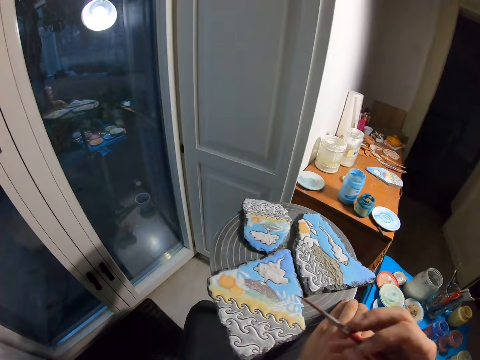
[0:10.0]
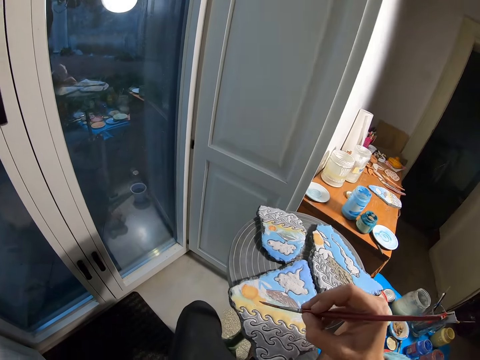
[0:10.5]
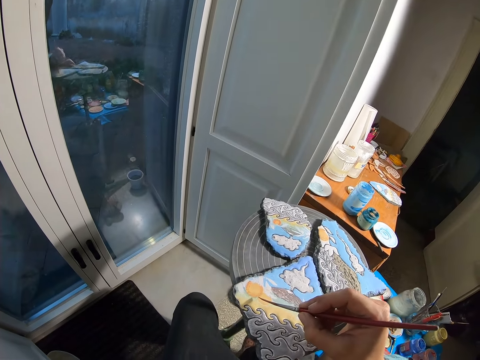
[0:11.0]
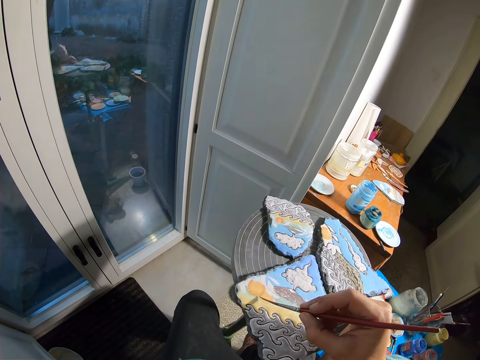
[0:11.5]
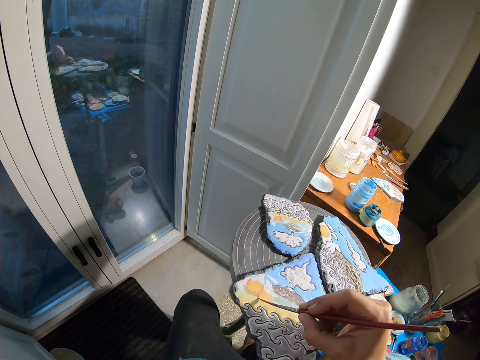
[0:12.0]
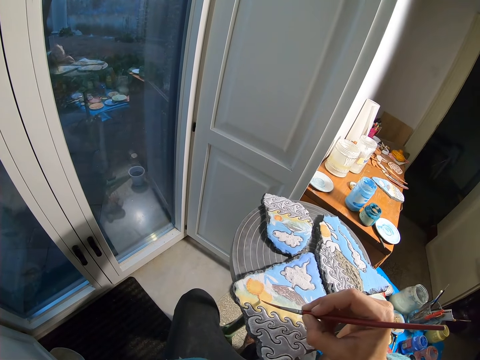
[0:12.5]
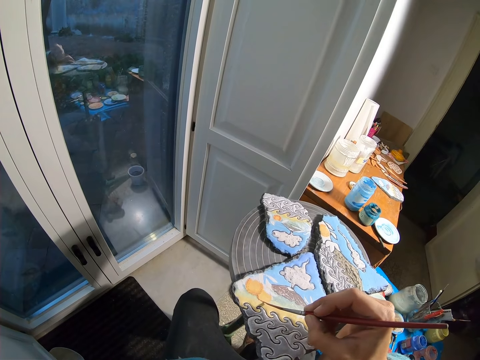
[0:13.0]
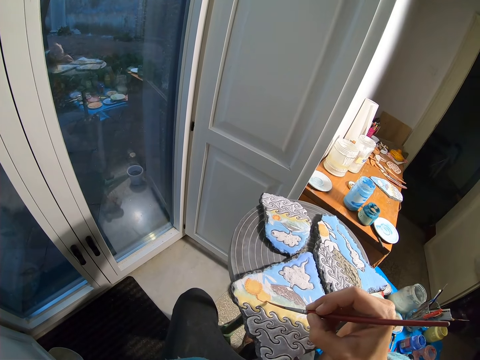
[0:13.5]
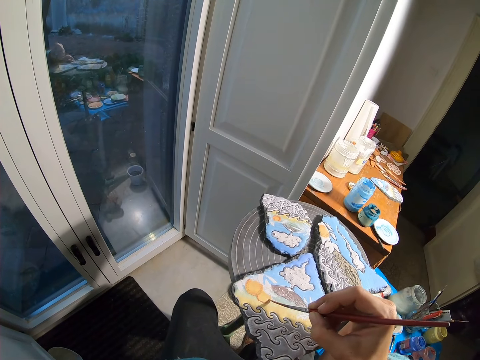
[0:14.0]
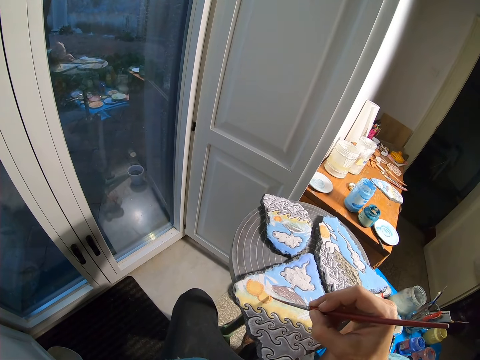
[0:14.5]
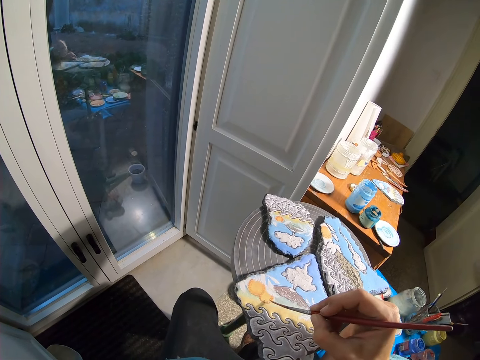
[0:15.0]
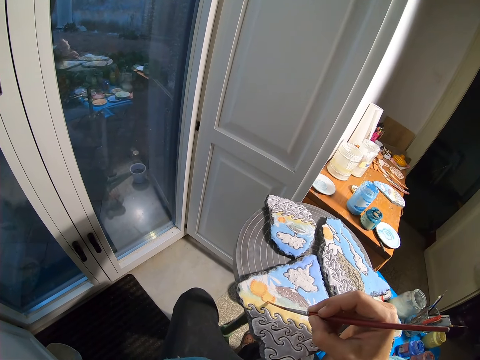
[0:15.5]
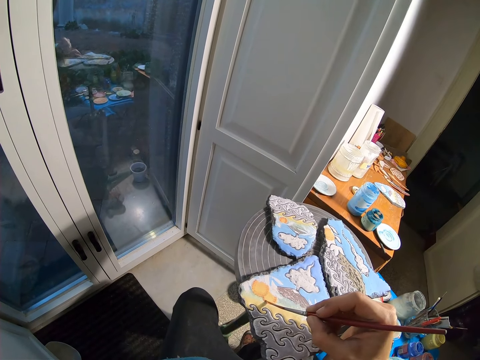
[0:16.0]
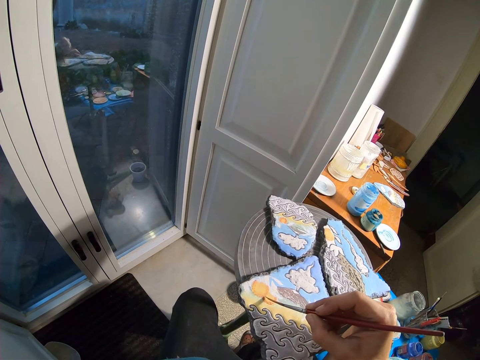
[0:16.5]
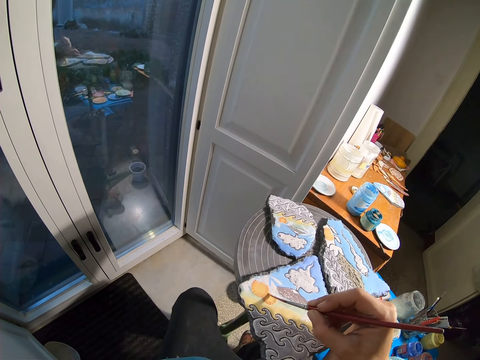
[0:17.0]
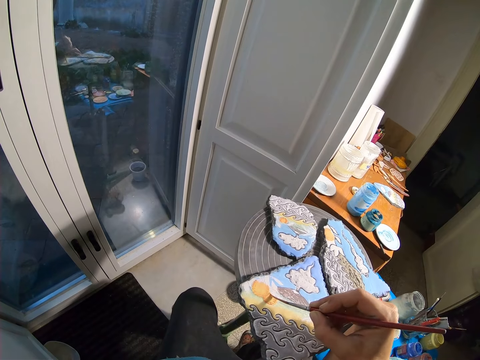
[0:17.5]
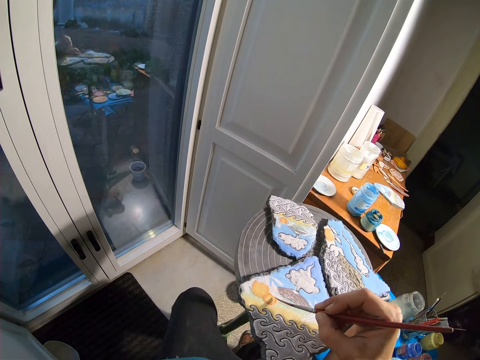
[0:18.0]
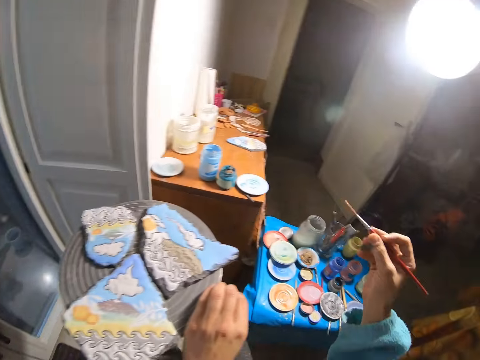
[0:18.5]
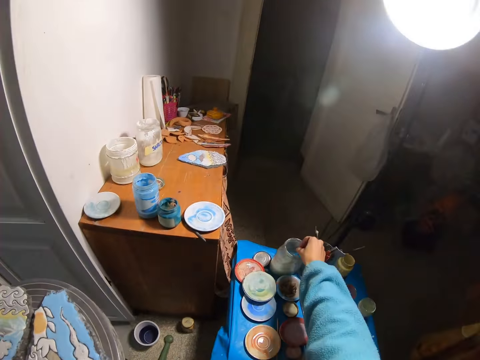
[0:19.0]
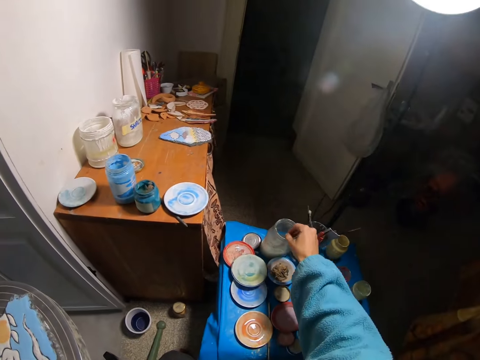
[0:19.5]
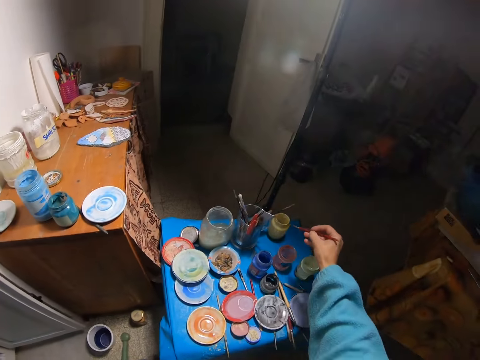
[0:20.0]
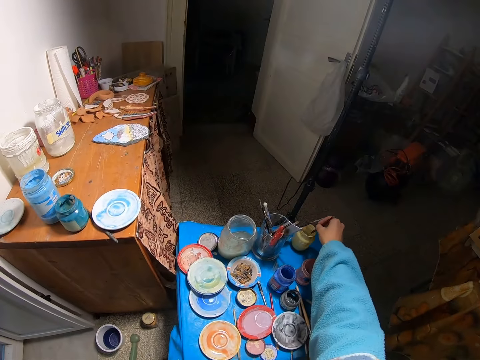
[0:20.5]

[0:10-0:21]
The camera wearer paints the stone with the paintbrush in his right hand. He dips the paintbrush into a bottle of liquid with his right hand. He dips the paintbrush into the bottle of liquid with his right hand again.

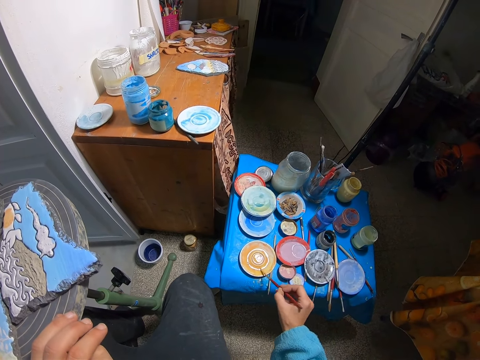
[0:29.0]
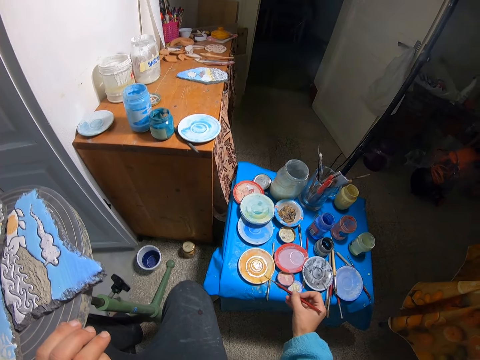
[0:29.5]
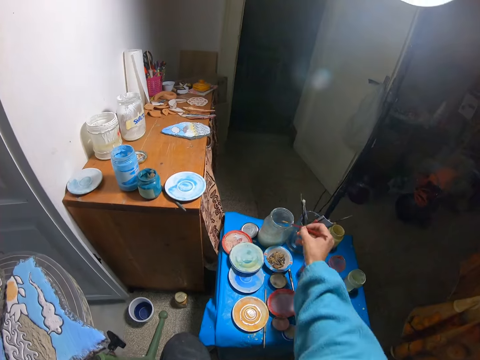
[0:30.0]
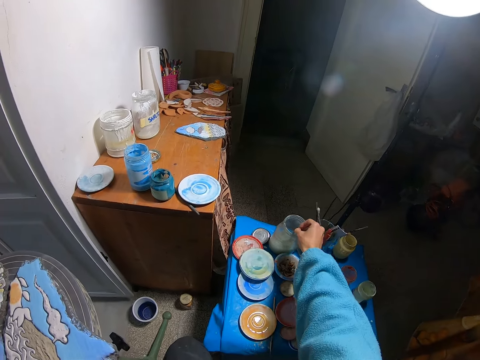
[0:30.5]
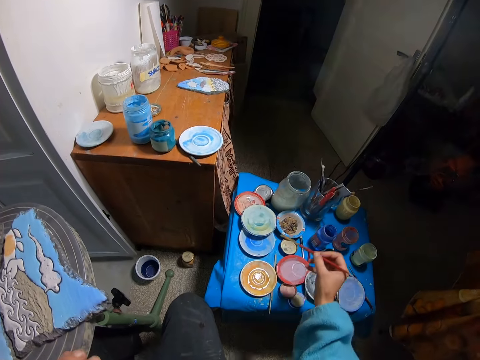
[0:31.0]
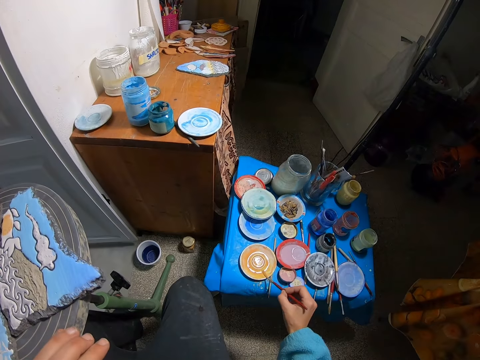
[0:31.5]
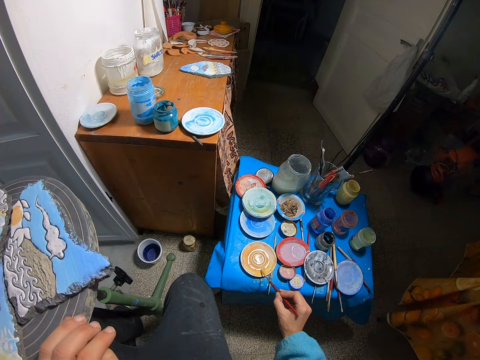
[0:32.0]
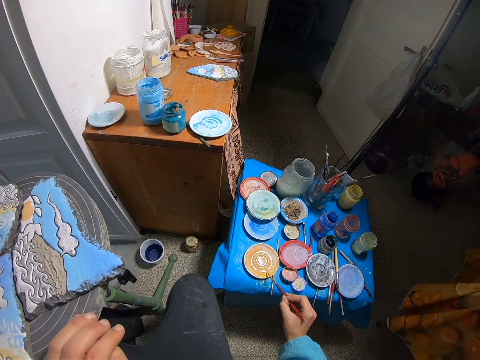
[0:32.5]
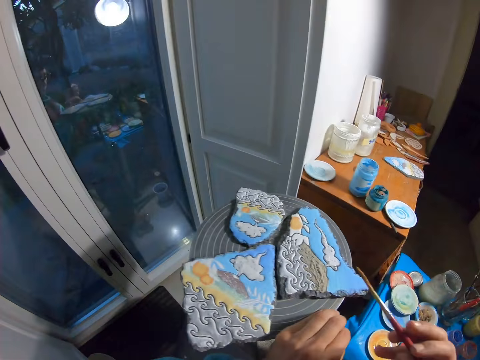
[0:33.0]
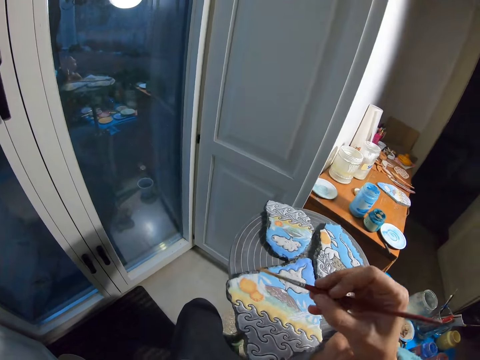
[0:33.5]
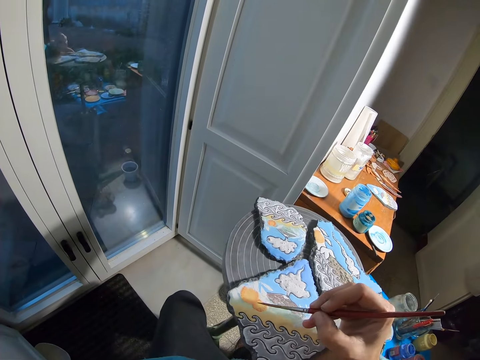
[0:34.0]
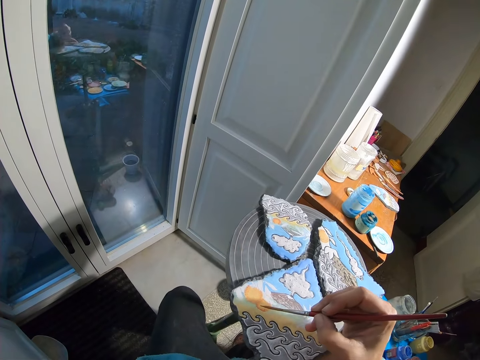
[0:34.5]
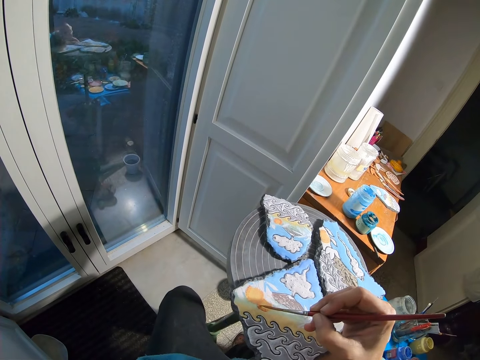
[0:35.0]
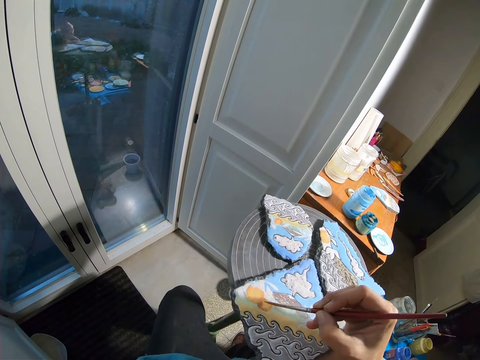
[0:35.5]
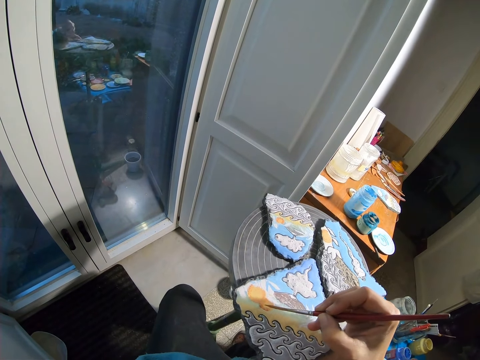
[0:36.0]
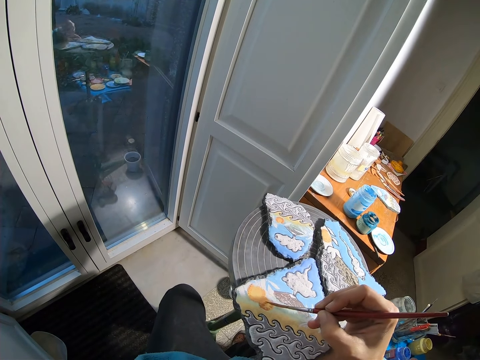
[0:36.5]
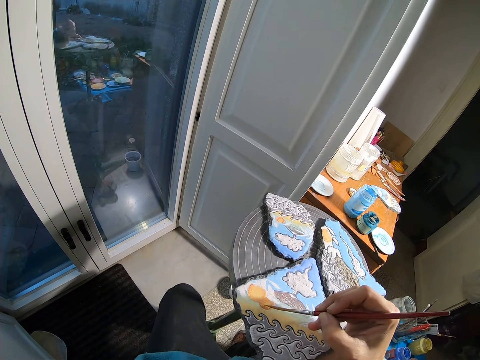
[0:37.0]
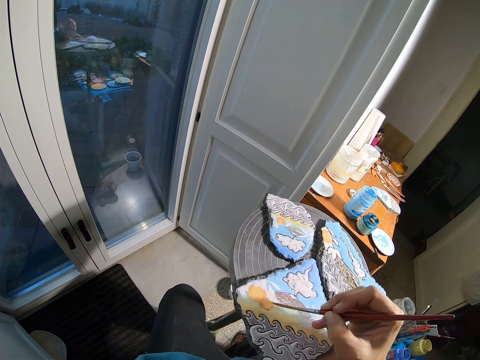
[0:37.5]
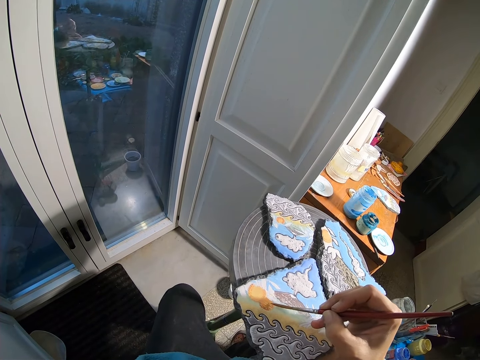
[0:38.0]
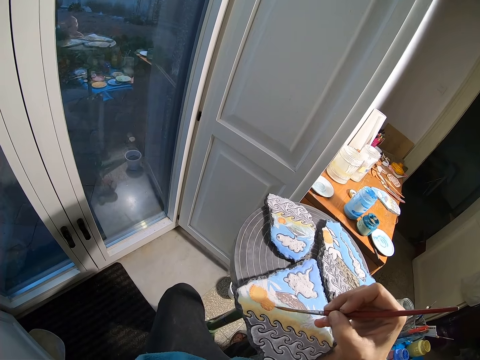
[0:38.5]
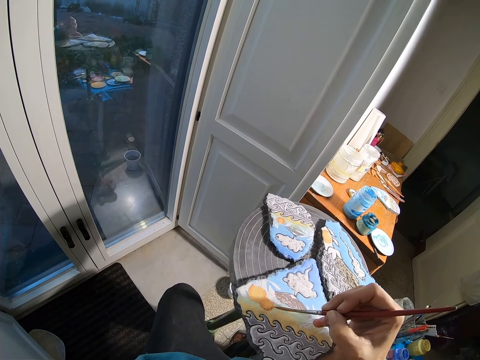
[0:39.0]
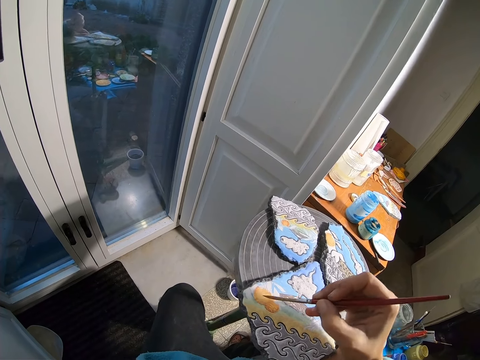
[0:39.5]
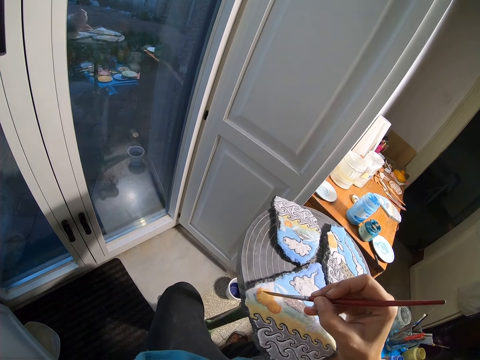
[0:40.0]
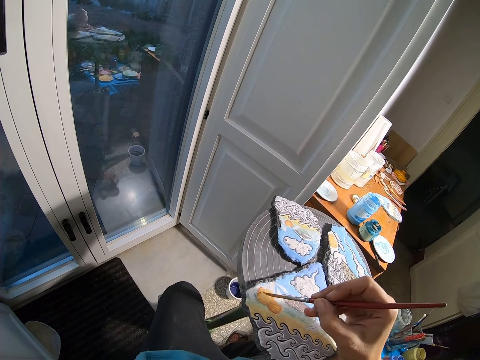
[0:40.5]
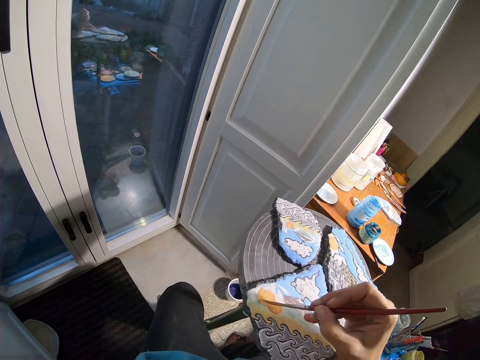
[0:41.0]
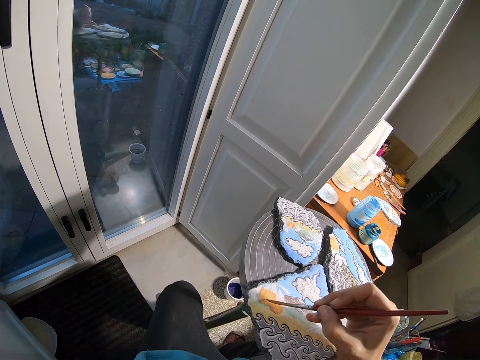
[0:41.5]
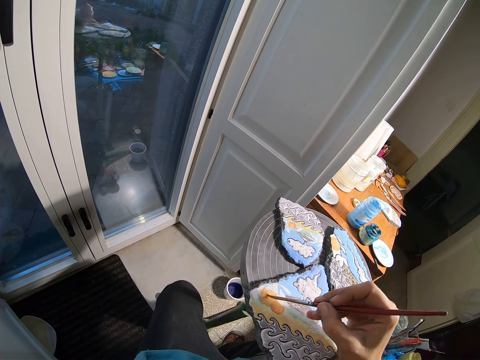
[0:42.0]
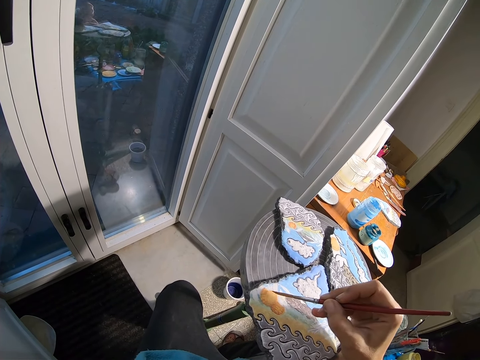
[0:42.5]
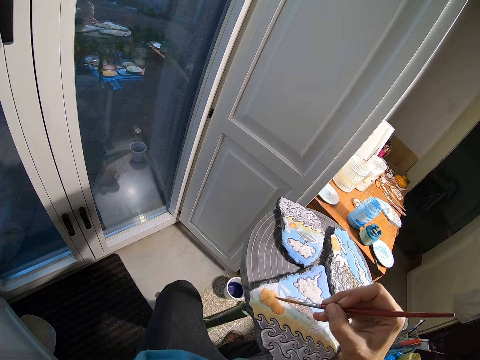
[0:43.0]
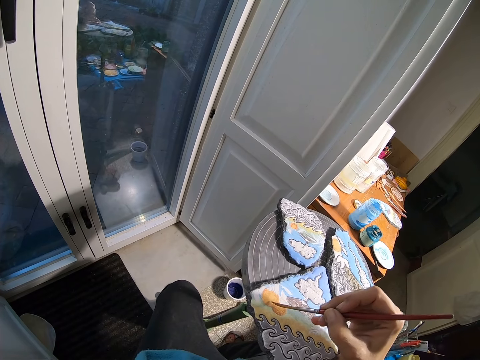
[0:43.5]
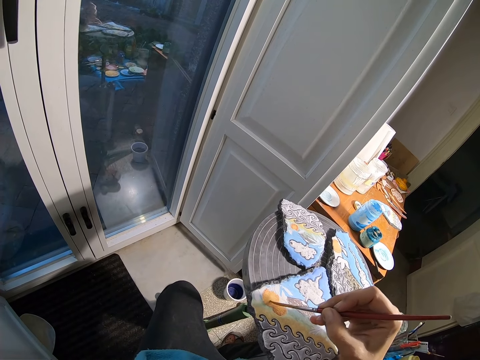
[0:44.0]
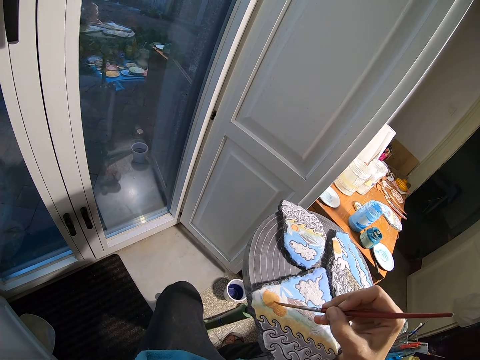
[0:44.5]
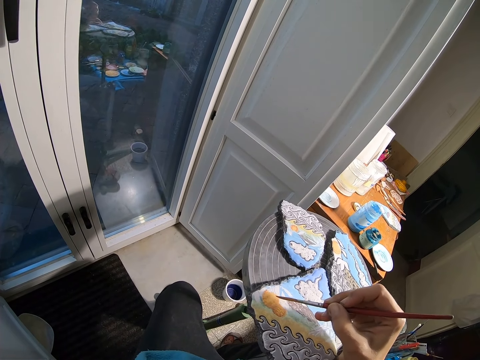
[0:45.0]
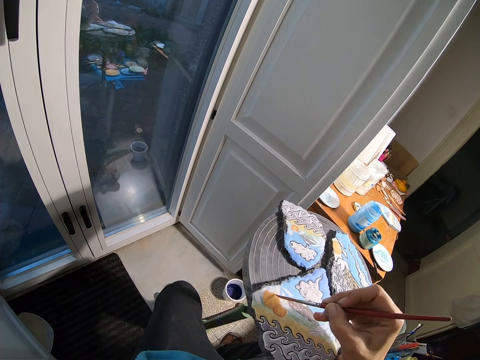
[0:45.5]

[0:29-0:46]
The camera wearer dips the paintbrush into the bottle of liquid with his right hand. He brushes the plate with the paintbrush in his right hand. He paints the stone with the paintbrush in his right hand.
